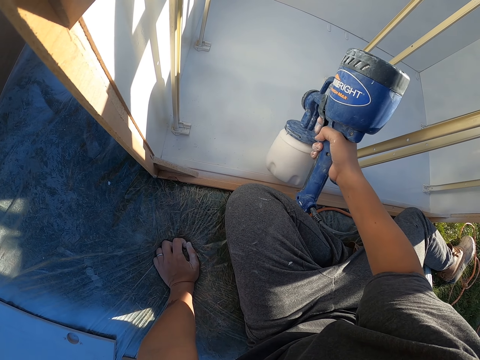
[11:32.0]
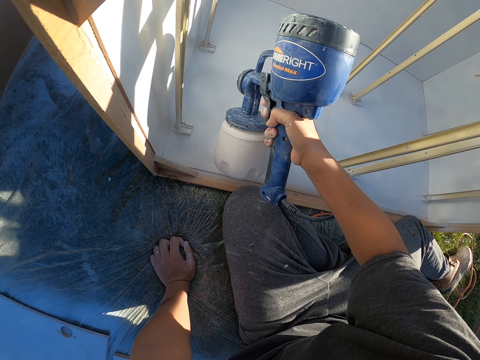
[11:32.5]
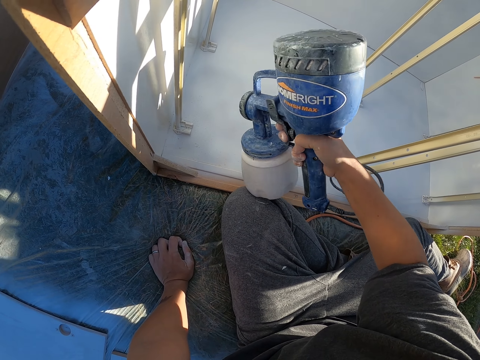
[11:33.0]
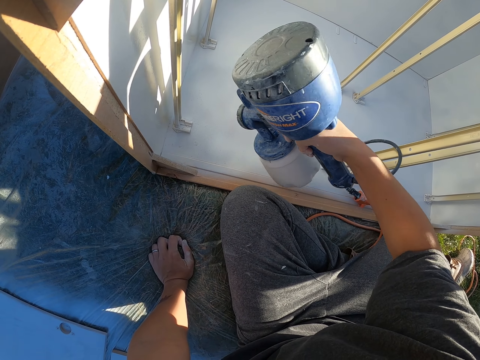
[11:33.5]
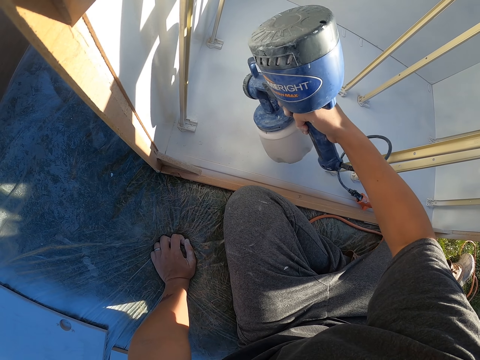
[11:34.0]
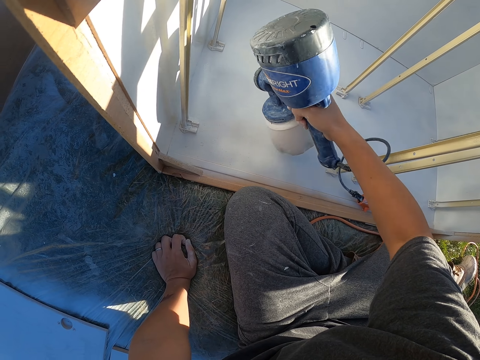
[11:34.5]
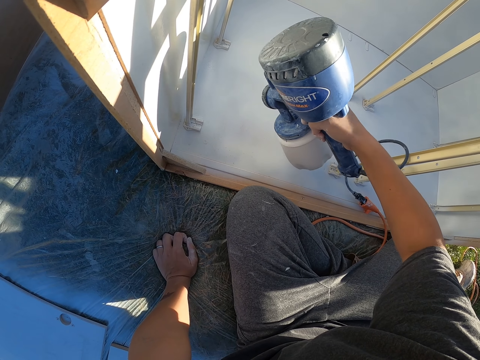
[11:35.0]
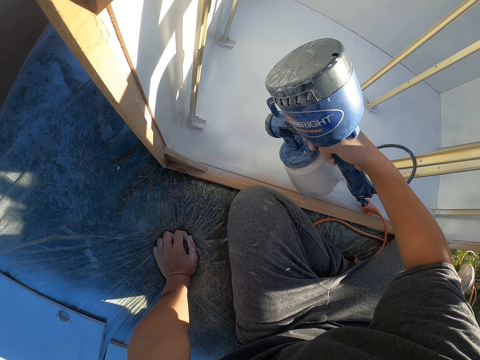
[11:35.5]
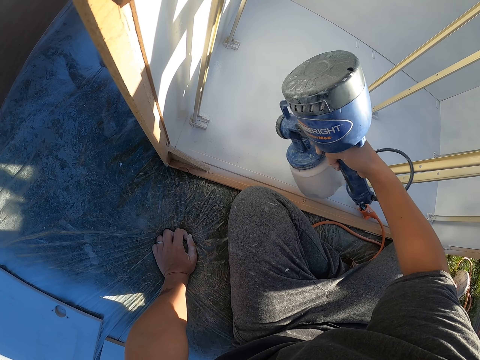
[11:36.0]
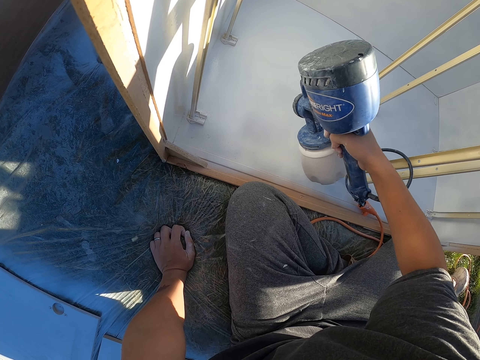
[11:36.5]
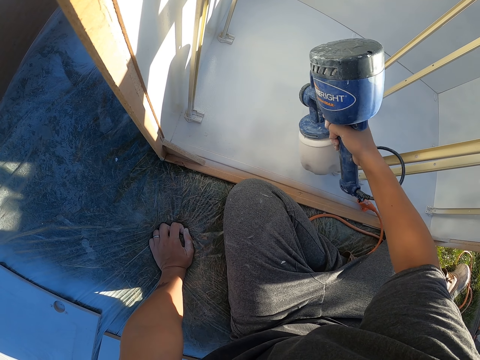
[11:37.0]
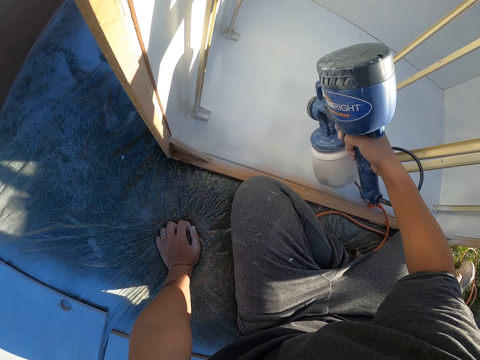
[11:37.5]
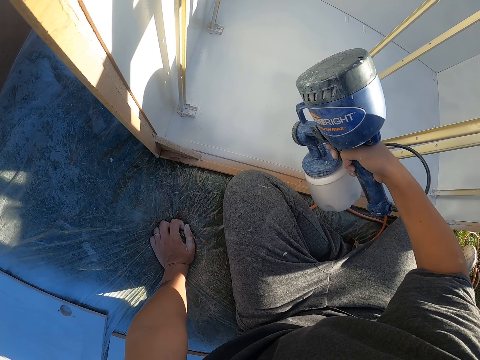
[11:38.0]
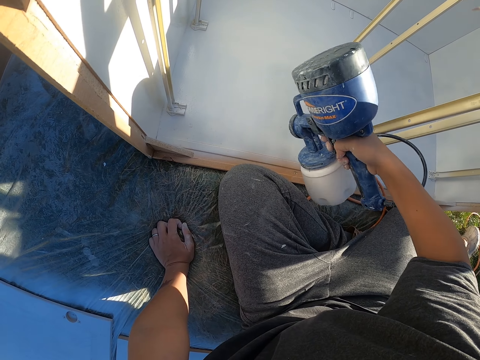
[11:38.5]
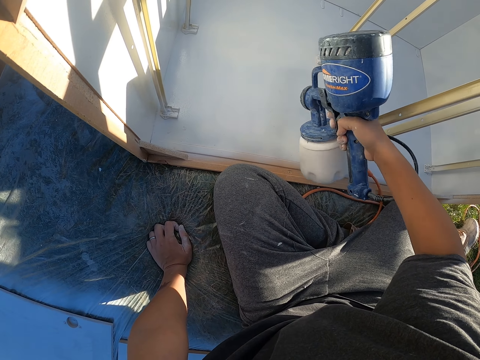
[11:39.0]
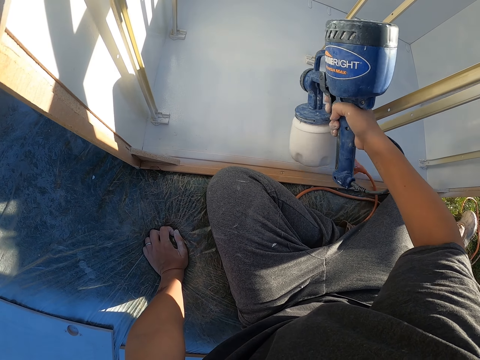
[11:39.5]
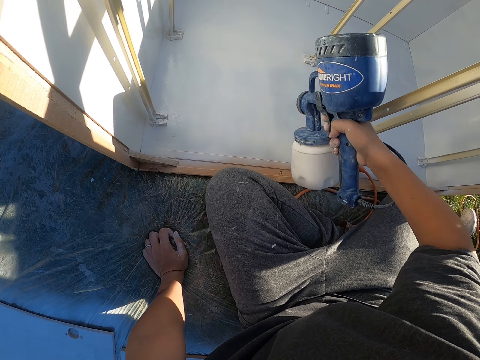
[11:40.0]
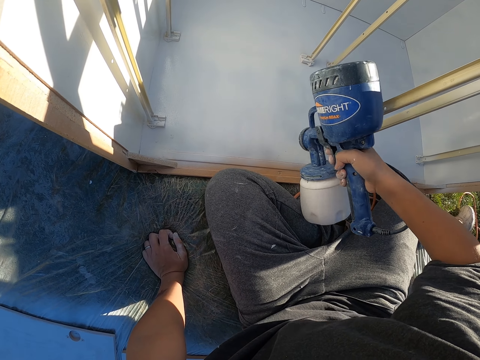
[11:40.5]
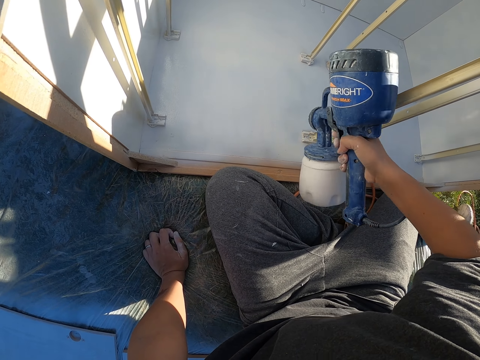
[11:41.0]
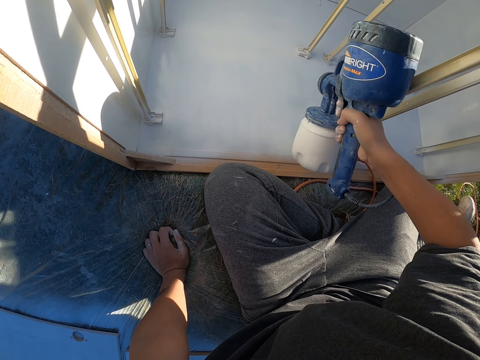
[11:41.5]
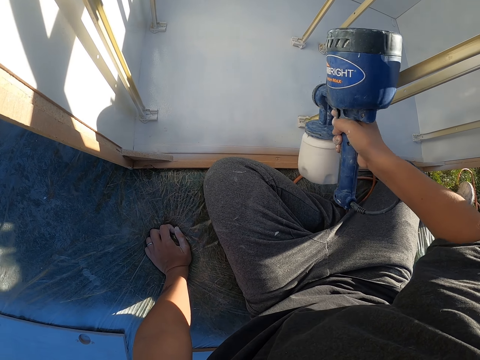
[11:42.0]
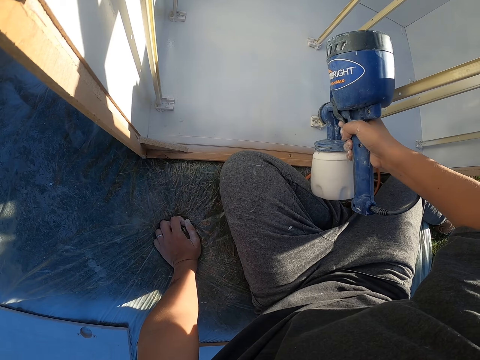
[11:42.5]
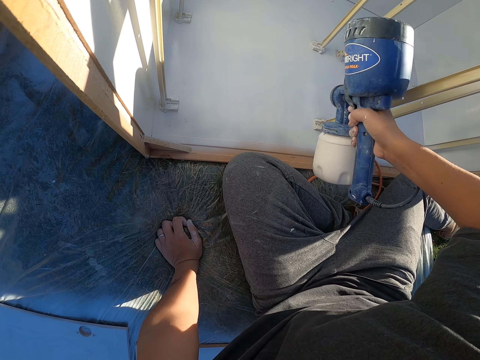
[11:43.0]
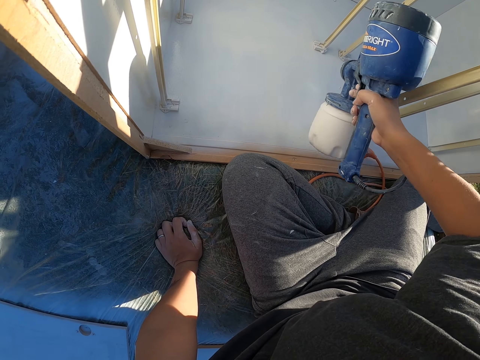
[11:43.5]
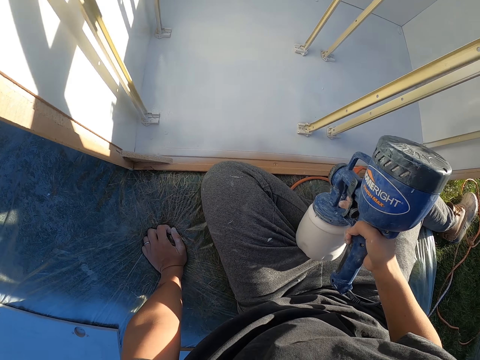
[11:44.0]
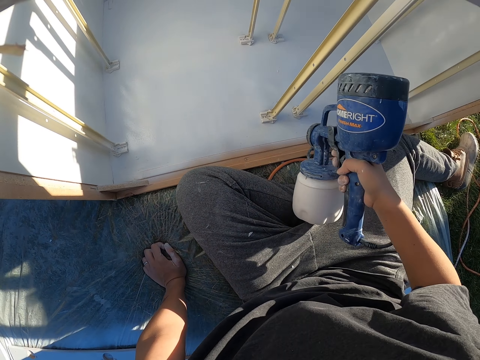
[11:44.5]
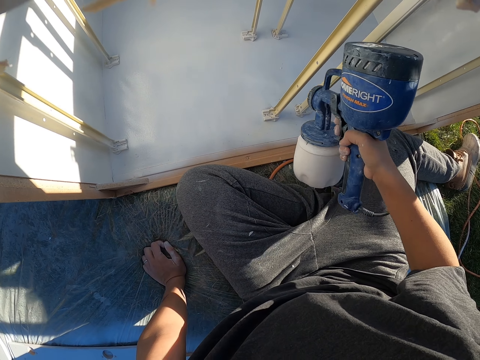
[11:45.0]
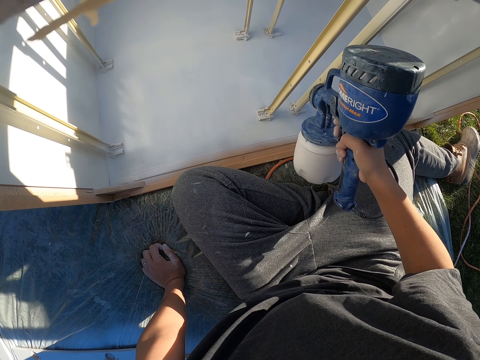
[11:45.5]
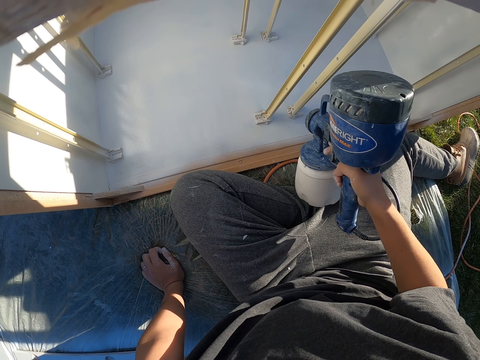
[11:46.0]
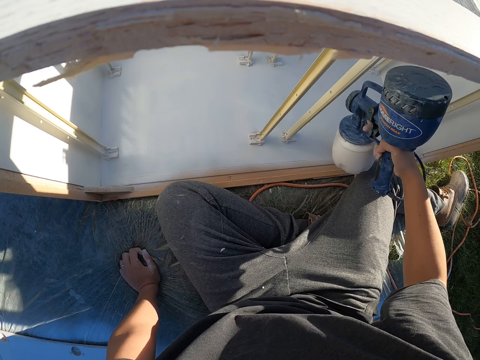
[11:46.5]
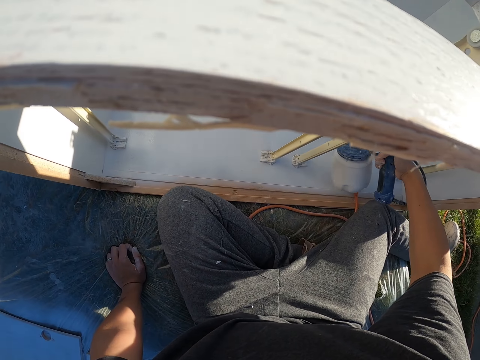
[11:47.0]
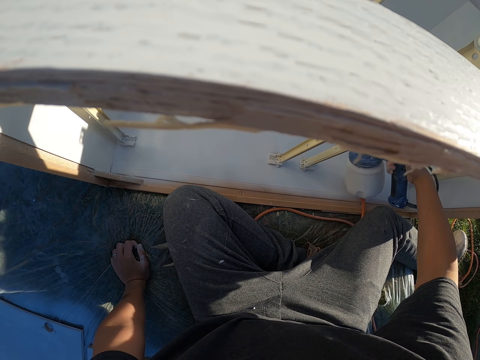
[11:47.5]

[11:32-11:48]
The camera wearer holds the paint gun. They spray on the wood surface.

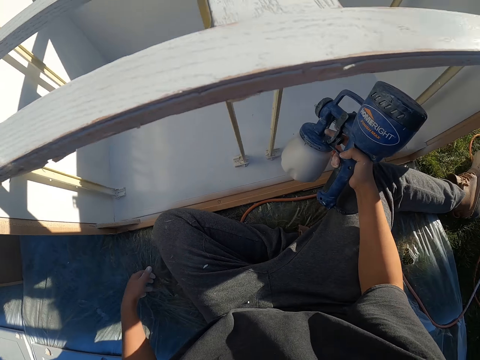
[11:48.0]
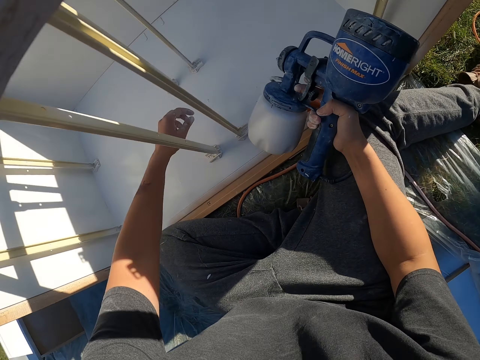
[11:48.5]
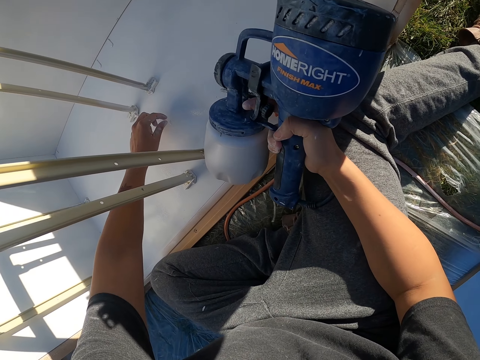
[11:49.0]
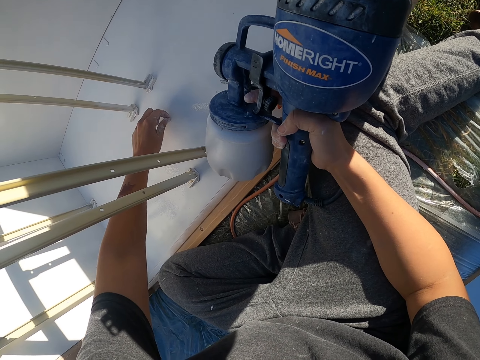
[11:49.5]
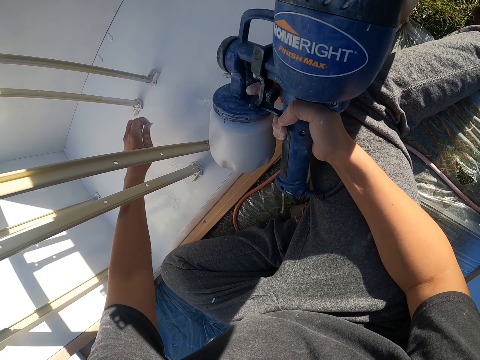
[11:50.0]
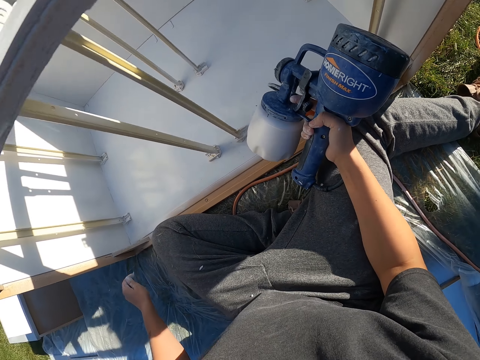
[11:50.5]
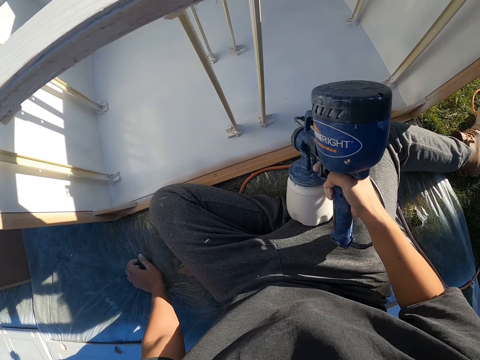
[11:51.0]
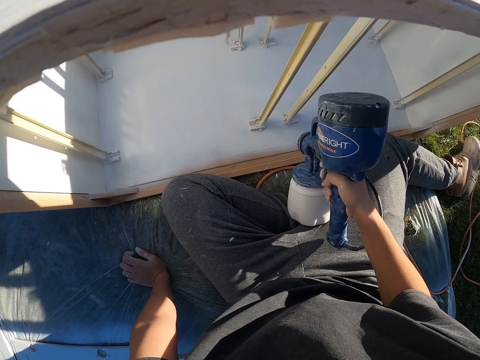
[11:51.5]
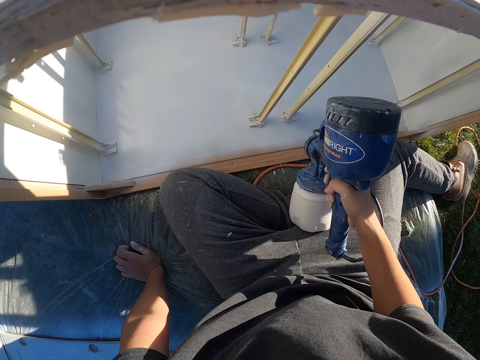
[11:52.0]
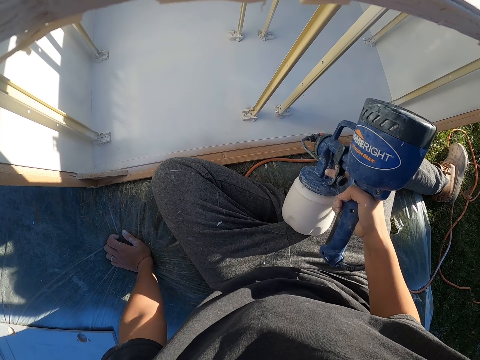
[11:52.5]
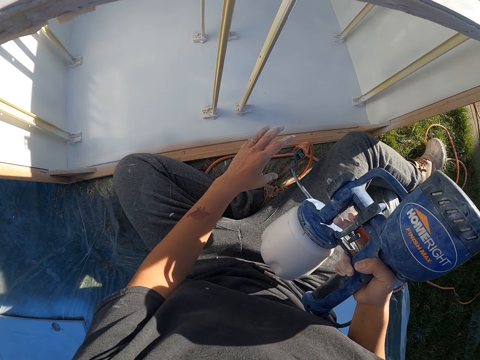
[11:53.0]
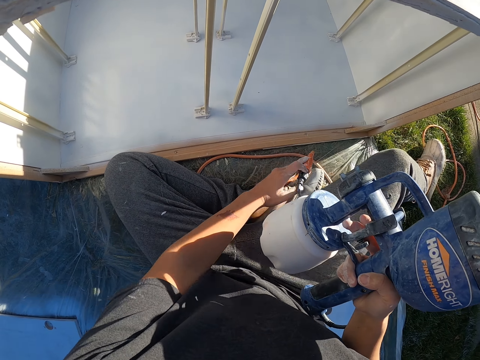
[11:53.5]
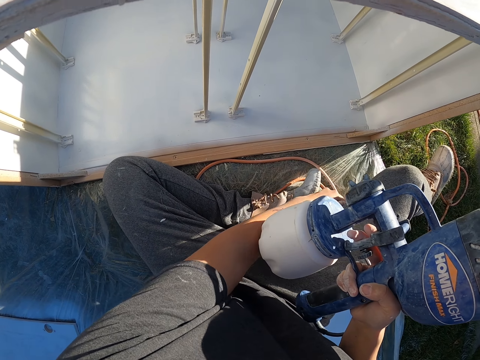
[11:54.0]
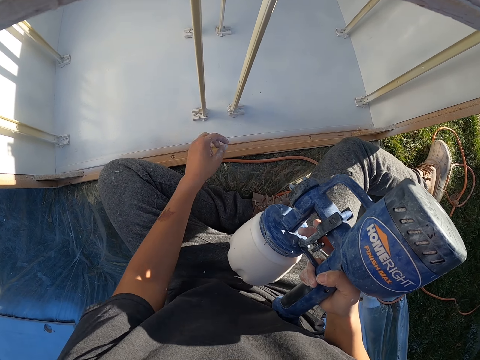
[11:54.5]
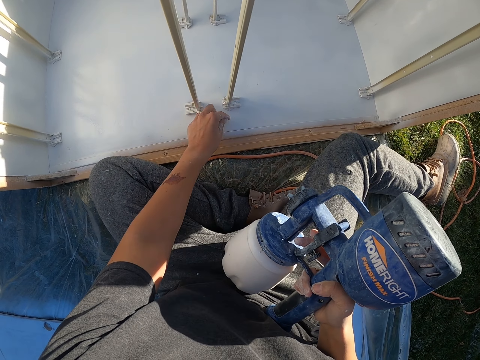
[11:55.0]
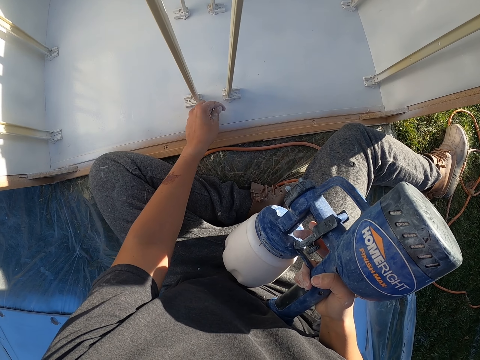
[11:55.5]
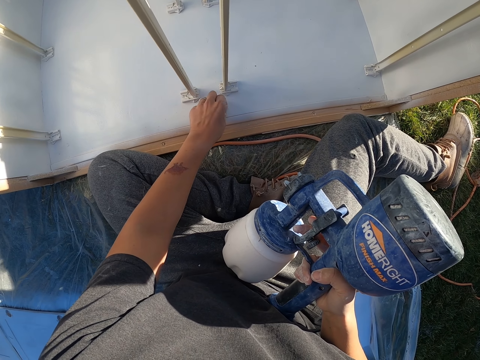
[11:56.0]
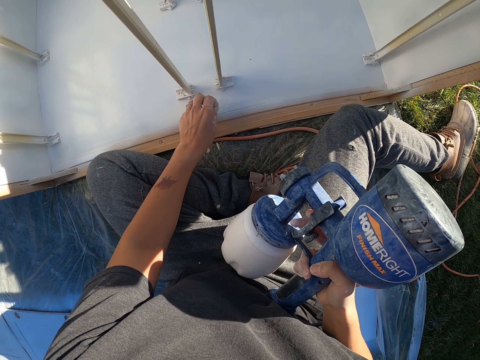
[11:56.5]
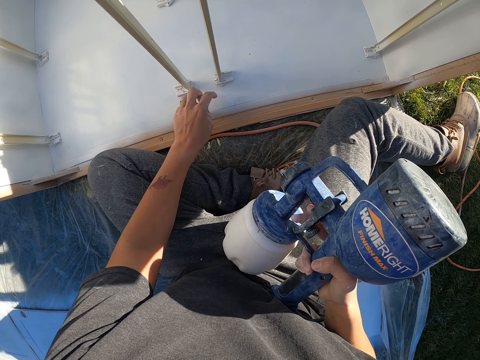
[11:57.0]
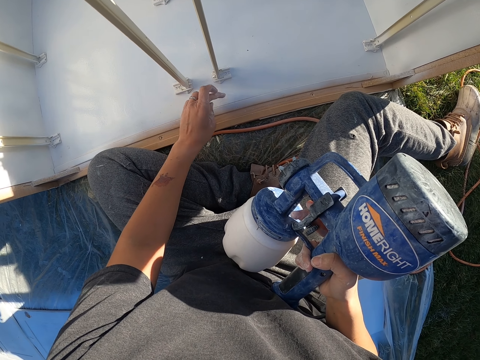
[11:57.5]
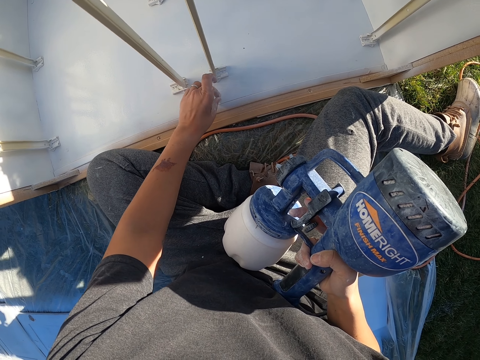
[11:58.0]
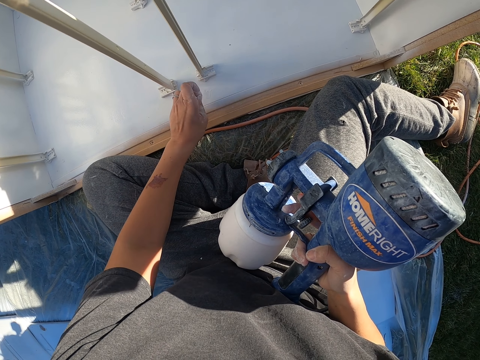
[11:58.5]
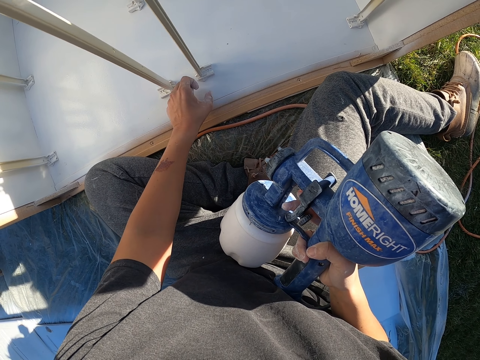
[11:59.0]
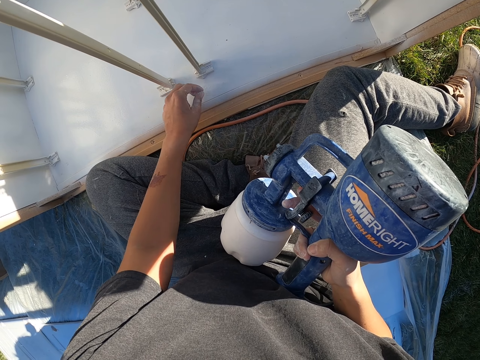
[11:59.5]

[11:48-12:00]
The camera wearer picks something from the wooden furniture. They hold the cable. They remove dirt from the wood surface.
